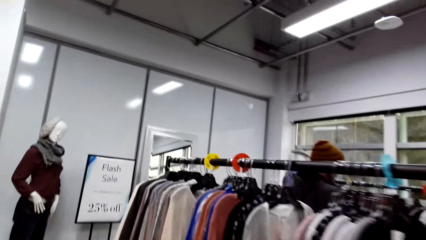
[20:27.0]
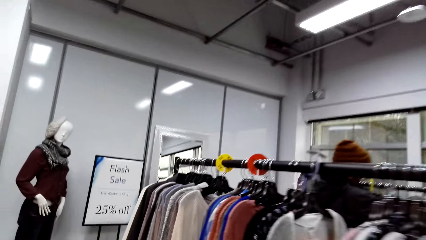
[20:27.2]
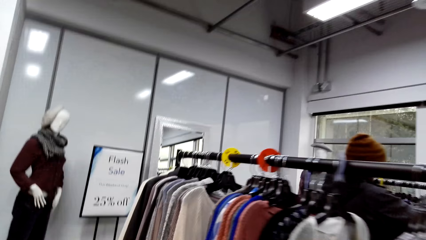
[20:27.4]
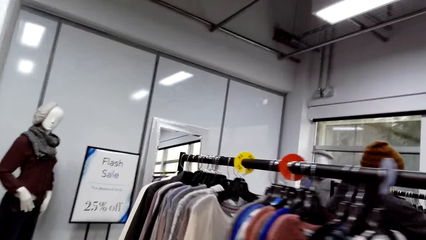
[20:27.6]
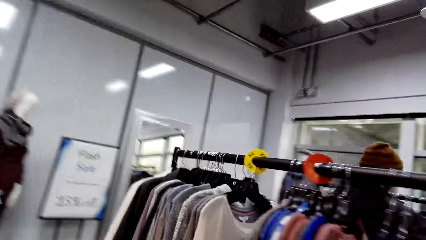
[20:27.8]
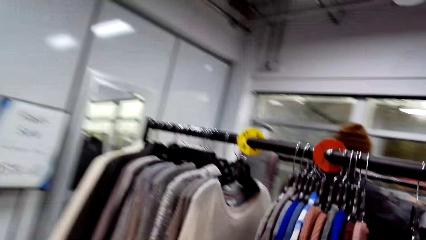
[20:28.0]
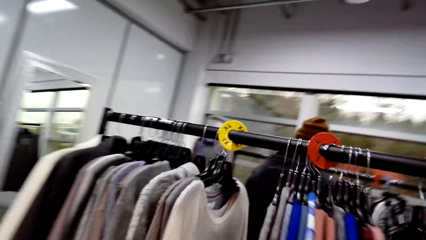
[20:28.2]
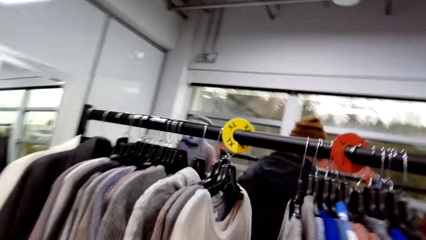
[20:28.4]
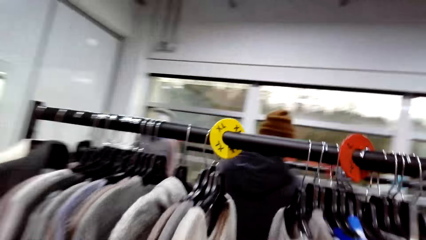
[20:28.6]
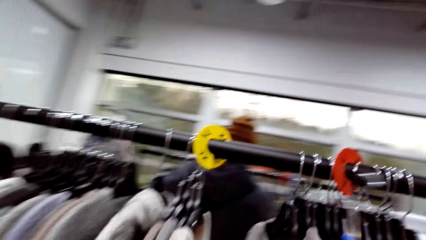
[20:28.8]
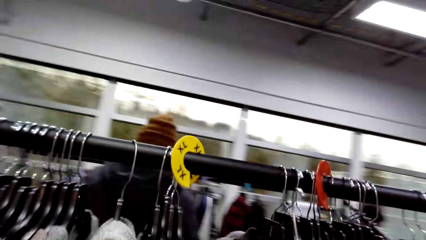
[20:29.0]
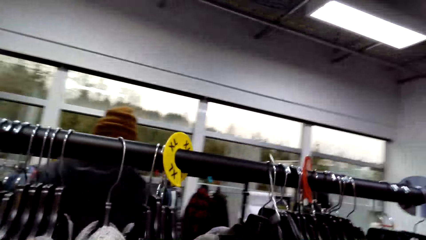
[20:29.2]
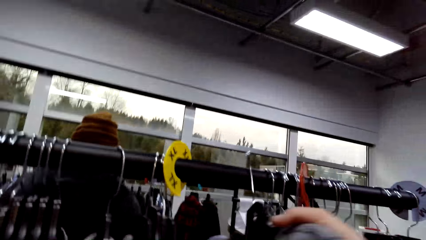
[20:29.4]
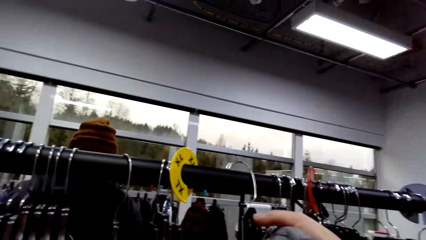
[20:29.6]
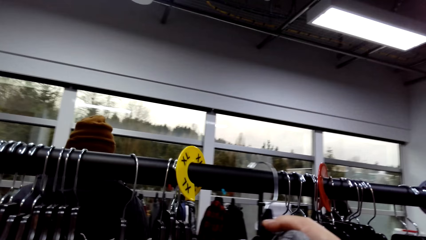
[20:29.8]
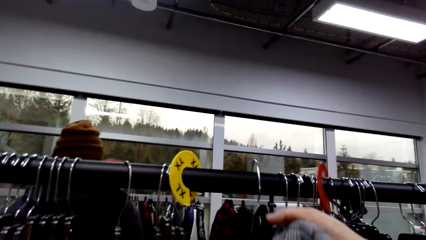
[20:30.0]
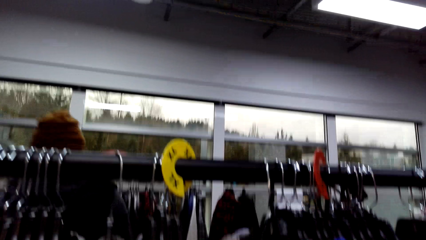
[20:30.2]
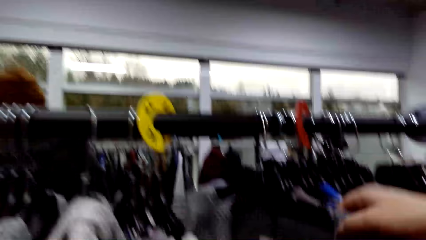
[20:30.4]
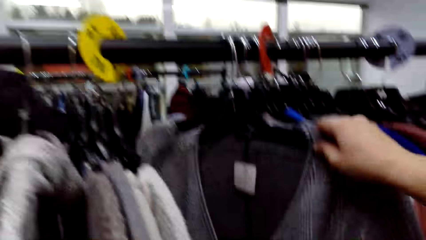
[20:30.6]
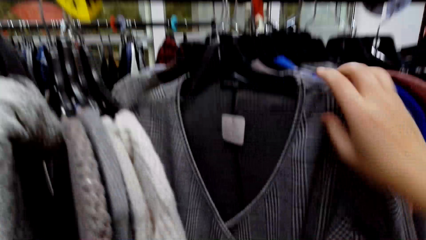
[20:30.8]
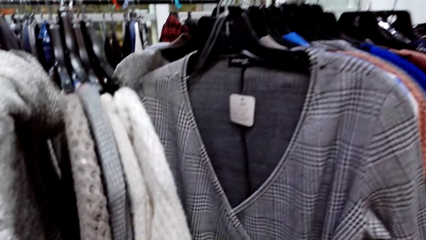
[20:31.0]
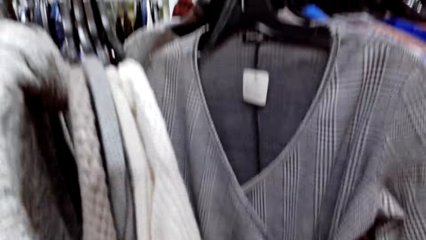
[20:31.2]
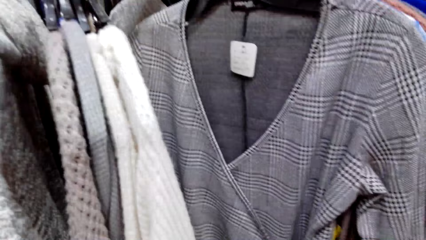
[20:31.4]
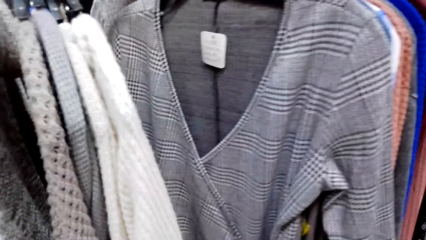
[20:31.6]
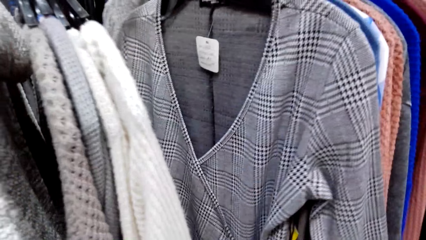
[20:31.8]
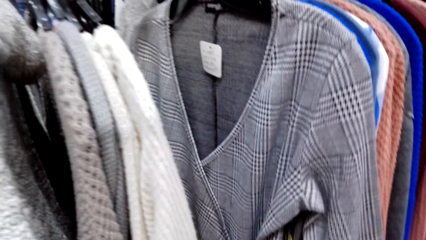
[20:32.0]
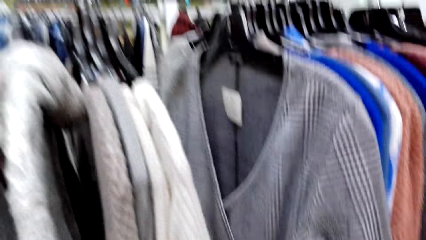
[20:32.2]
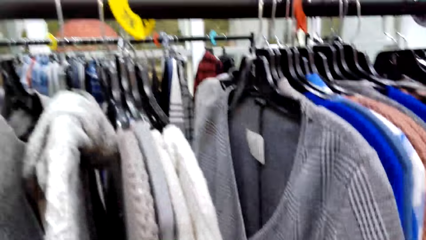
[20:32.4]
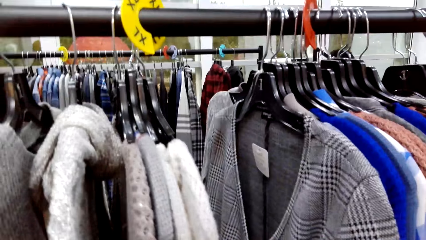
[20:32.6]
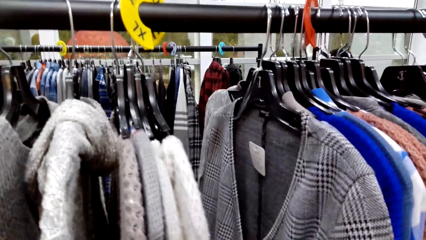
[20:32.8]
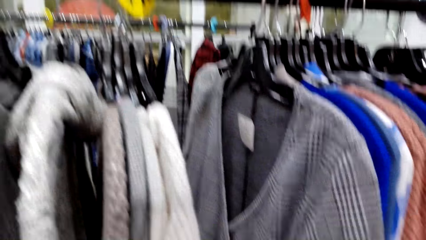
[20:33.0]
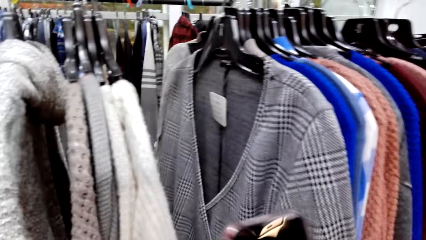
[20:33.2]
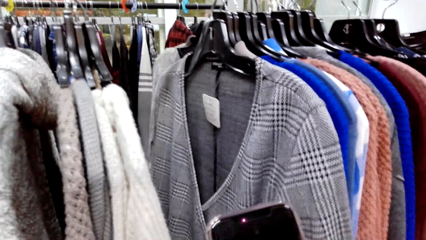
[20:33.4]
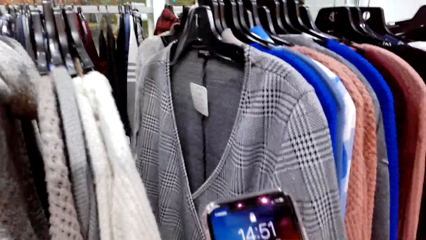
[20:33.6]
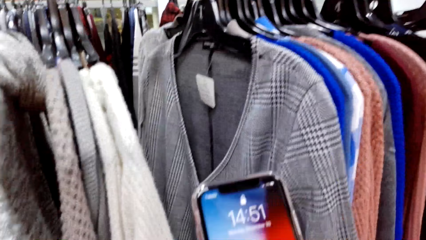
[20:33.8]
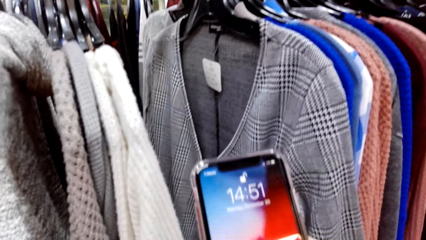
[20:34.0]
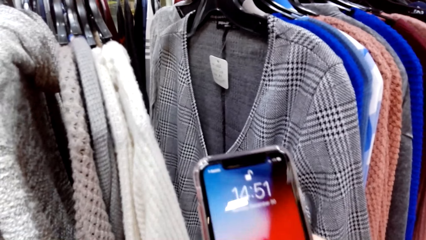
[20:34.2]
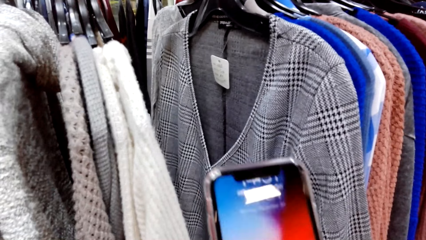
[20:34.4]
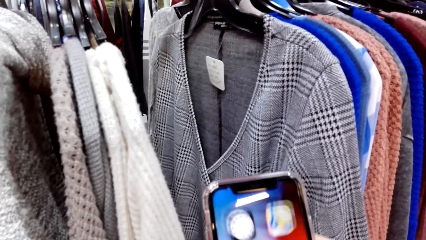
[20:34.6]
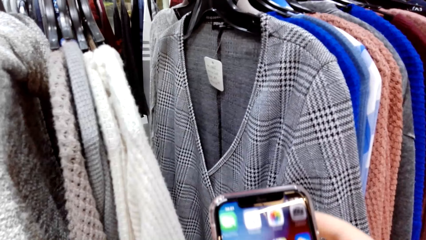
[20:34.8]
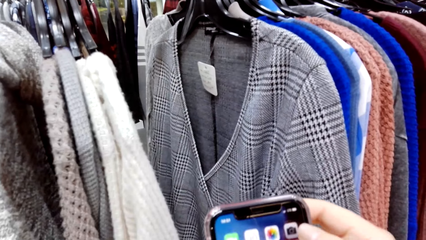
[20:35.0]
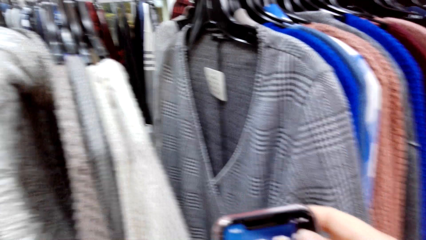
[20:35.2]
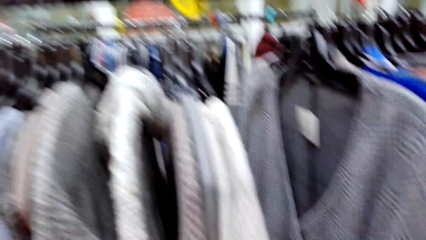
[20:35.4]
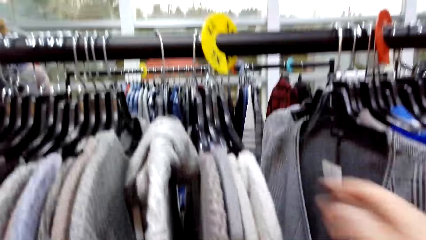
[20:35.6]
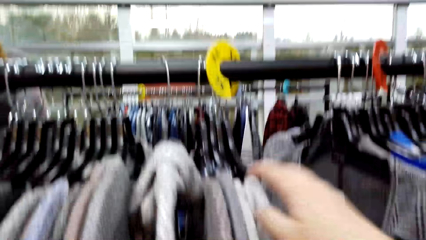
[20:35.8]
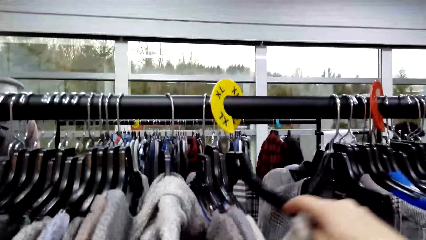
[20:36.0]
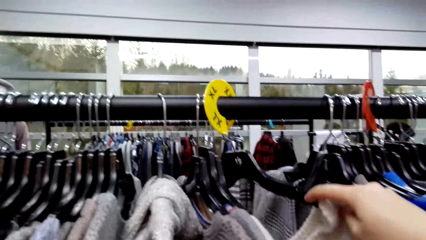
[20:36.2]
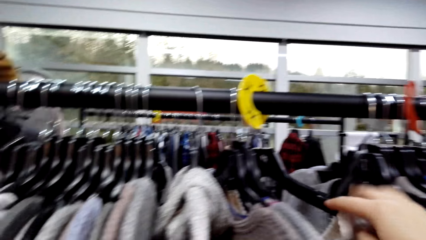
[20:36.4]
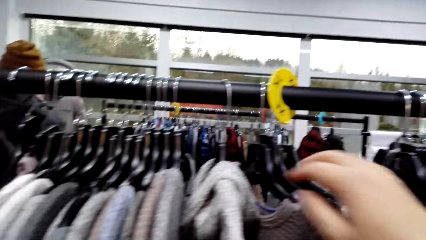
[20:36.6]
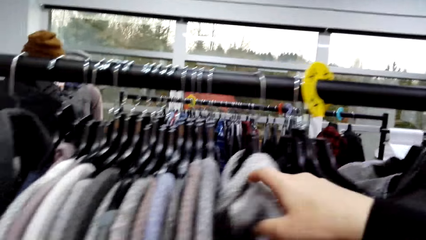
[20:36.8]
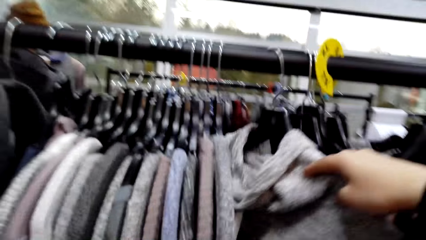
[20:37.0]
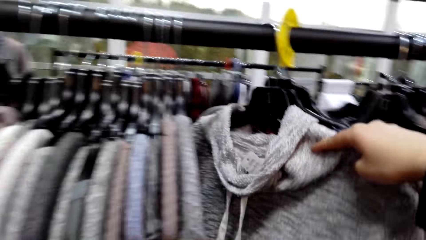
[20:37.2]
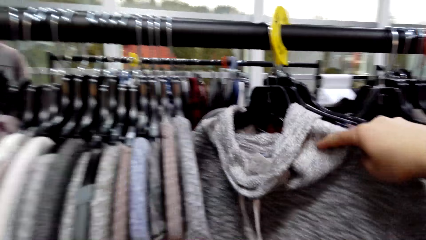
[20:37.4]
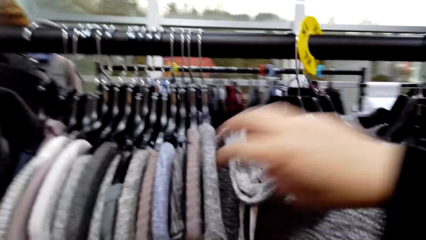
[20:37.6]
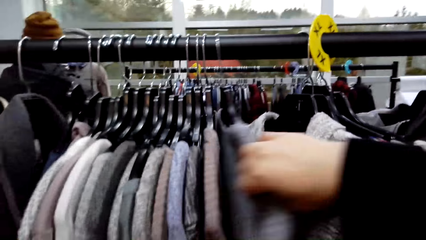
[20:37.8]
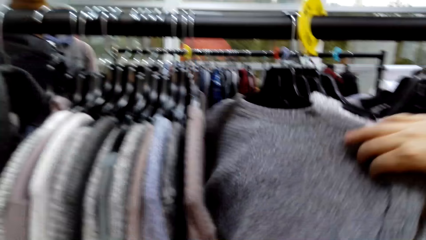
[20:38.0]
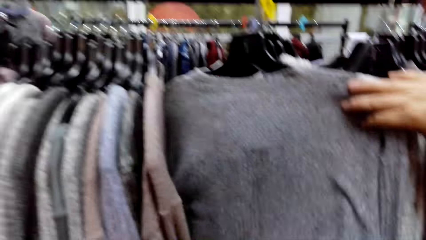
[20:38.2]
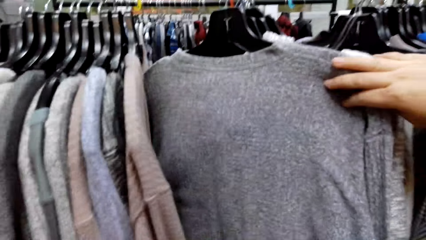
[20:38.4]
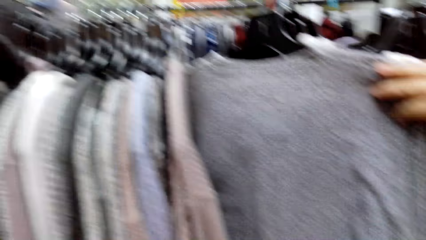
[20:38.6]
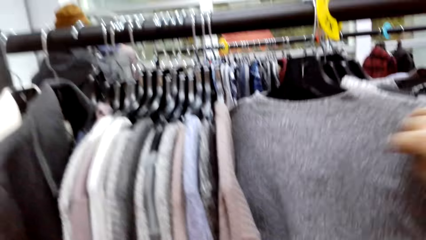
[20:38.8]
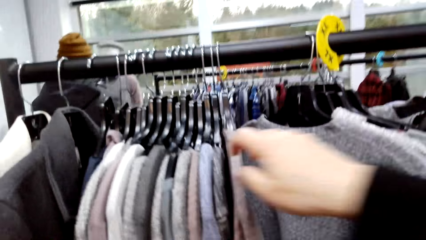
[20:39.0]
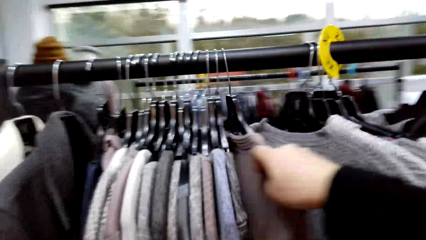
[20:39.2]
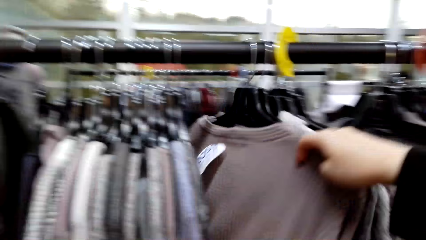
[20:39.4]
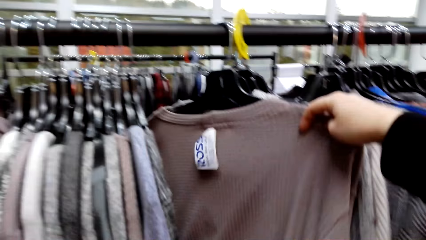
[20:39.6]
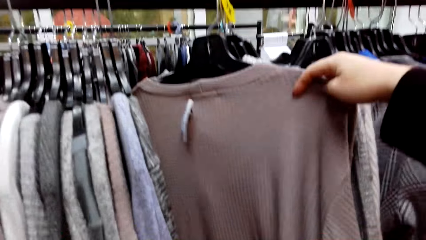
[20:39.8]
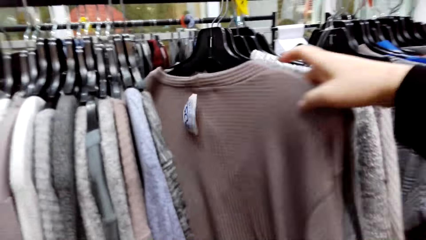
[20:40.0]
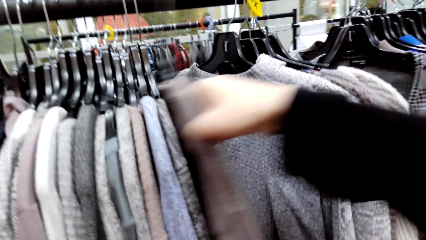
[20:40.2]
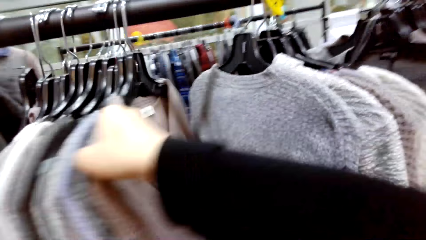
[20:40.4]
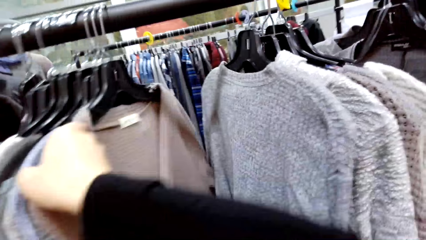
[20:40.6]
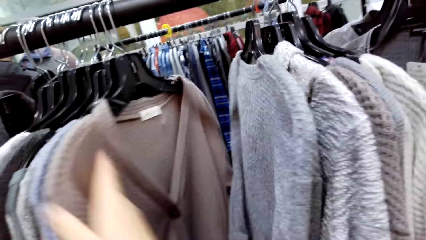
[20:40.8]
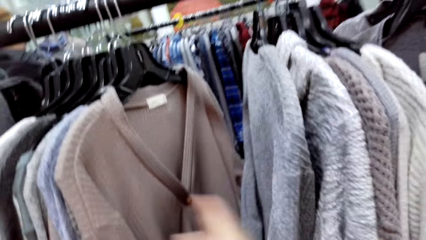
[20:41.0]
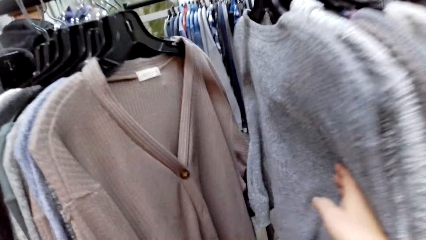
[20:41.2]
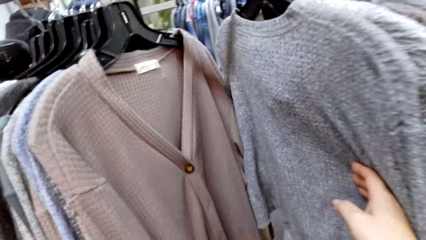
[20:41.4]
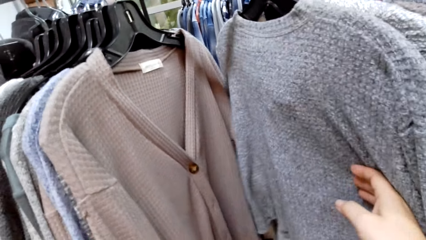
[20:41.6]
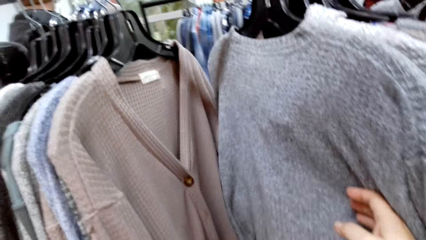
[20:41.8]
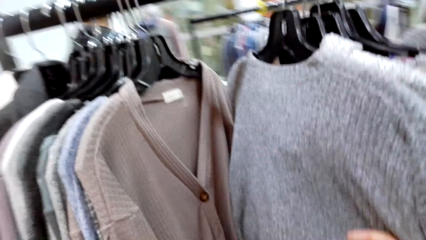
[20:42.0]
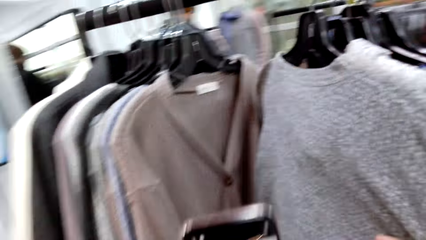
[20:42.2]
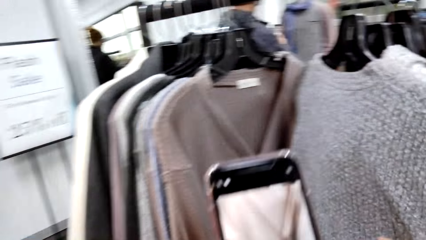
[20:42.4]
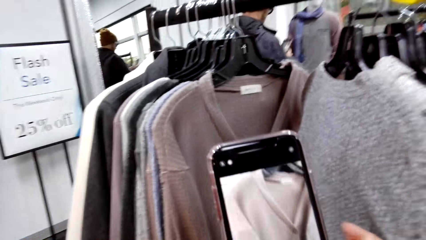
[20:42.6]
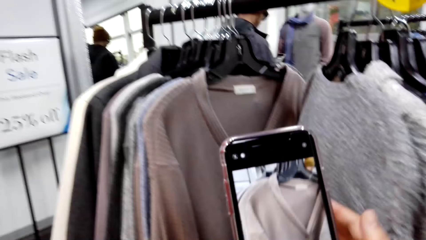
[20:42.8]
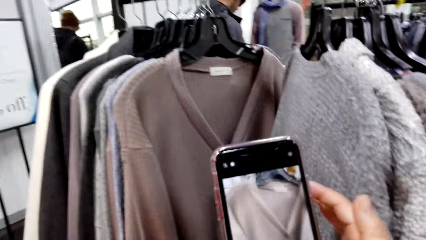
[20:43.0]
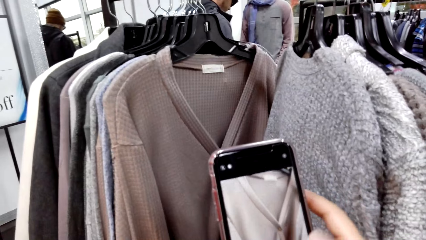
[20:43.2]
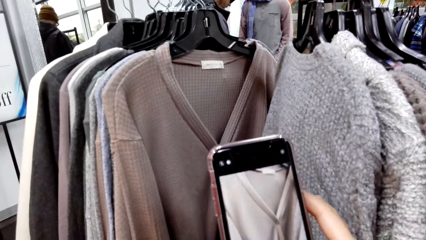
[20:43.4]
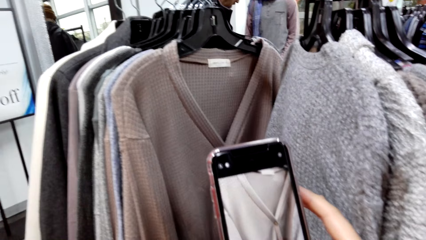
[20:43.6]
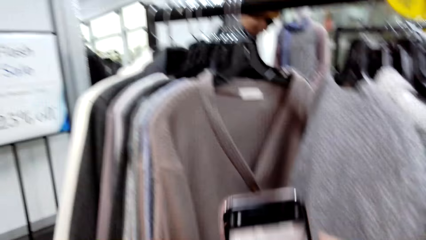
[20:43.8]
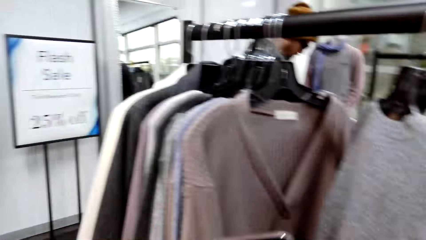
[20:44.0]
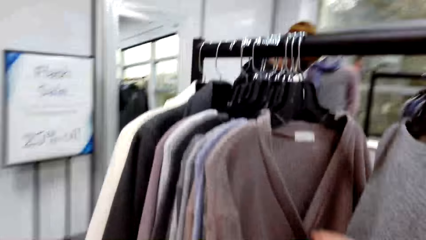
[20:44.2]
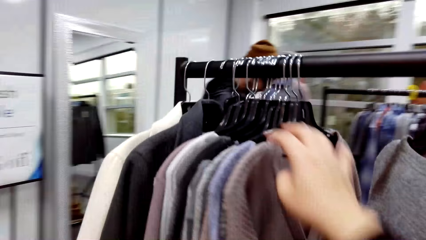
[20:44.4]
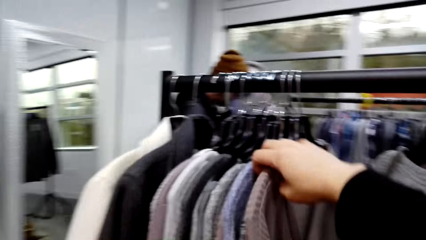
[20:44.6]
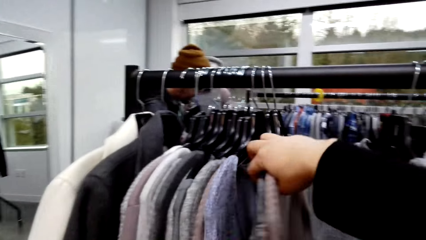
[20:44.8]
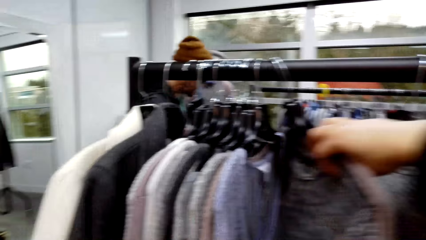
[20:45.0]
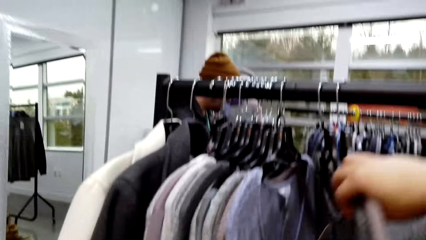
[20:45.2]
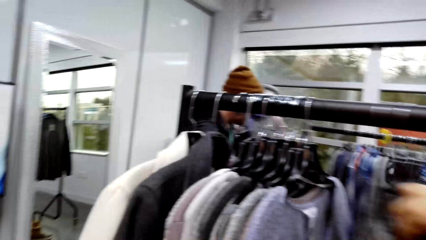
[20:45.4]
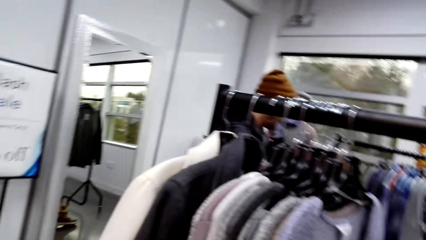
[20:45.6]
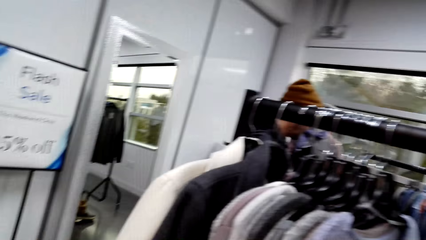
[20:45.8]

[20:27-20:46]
The camera wearer returns the dress to the hanger. They operate the phone. They touch the phone. They look at the clothes. They touch the clothes. They take a picture of the clothes.
